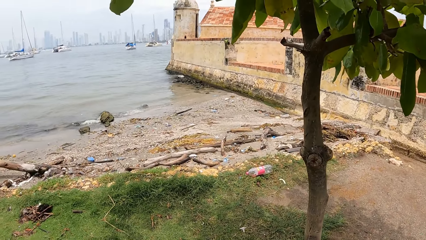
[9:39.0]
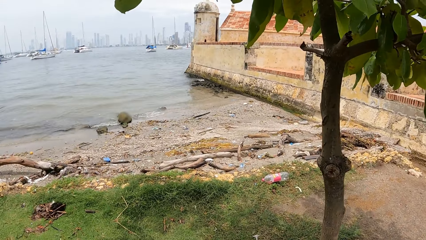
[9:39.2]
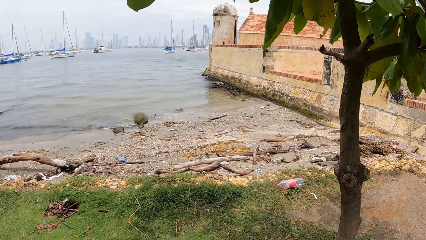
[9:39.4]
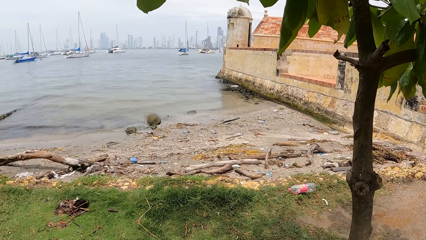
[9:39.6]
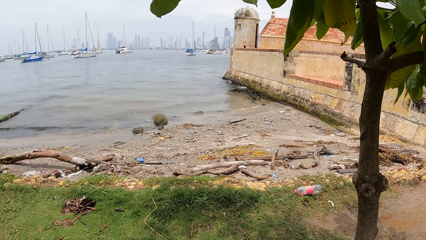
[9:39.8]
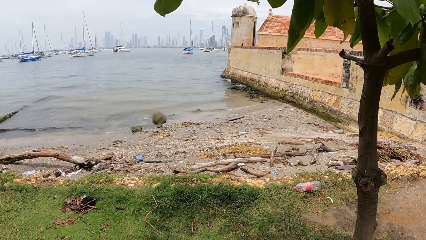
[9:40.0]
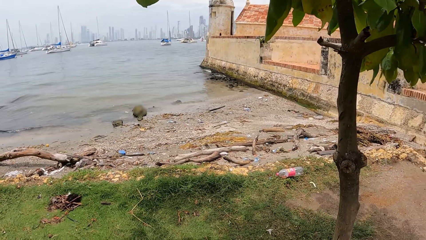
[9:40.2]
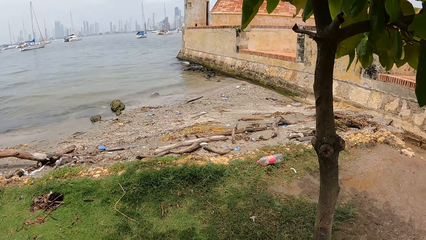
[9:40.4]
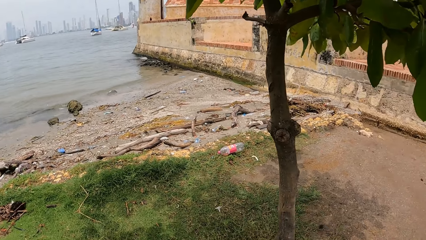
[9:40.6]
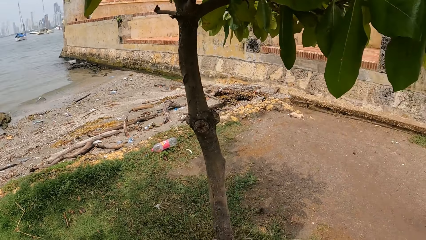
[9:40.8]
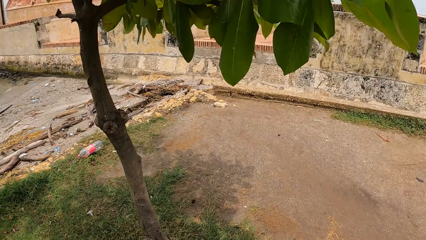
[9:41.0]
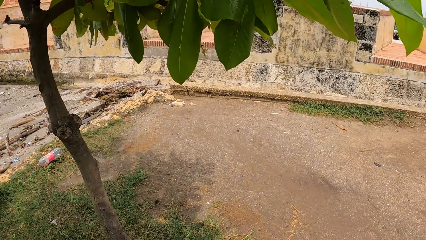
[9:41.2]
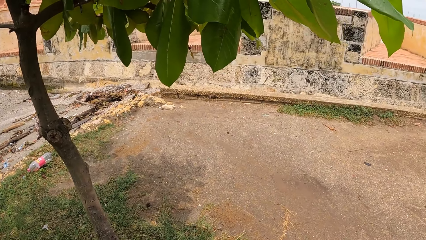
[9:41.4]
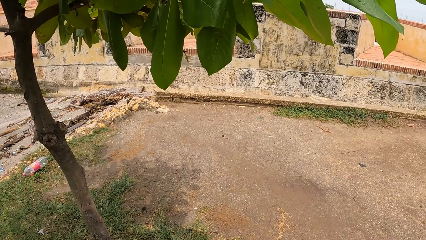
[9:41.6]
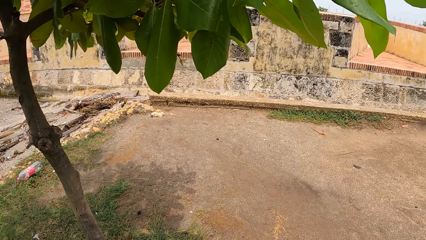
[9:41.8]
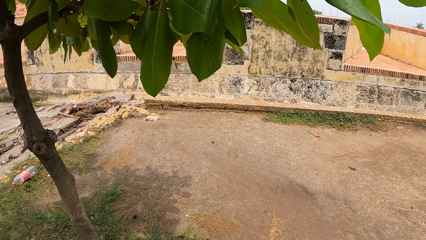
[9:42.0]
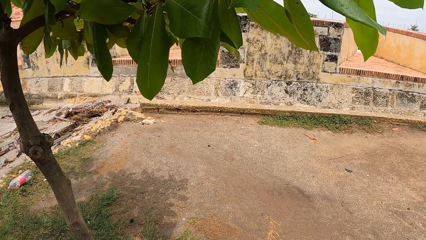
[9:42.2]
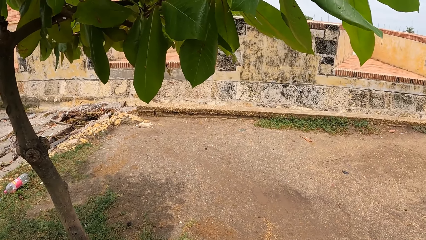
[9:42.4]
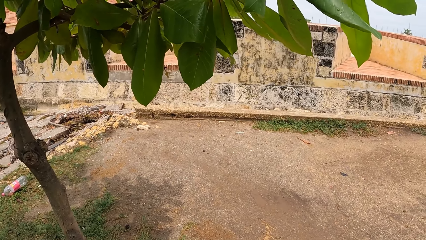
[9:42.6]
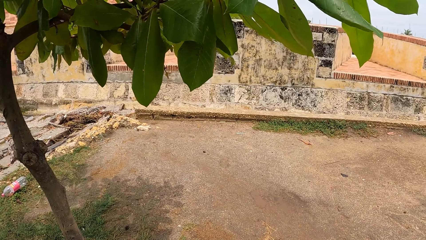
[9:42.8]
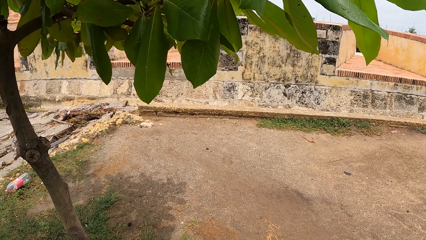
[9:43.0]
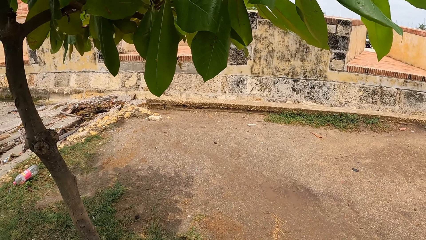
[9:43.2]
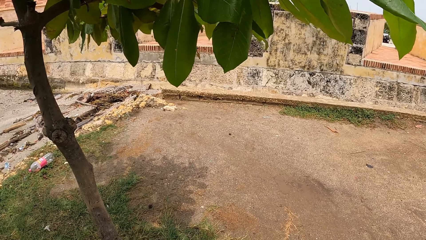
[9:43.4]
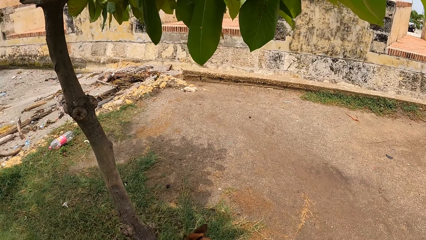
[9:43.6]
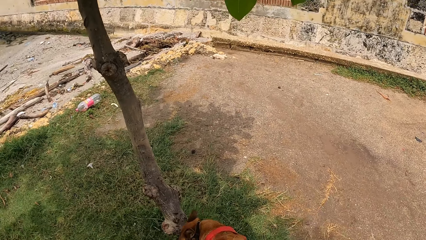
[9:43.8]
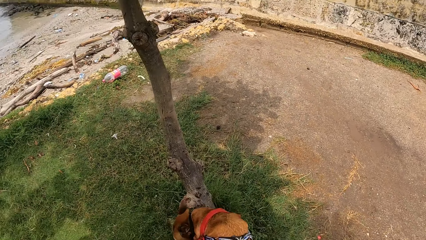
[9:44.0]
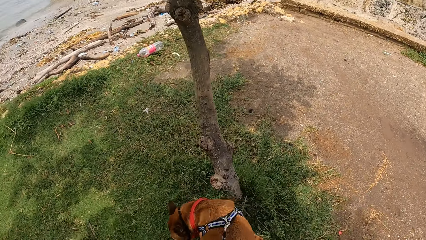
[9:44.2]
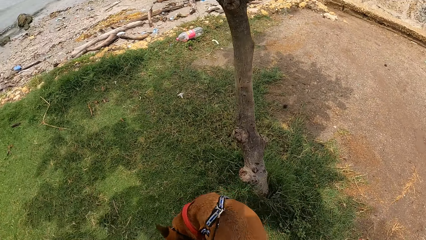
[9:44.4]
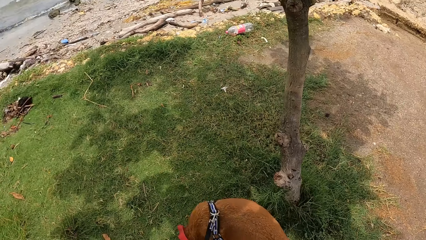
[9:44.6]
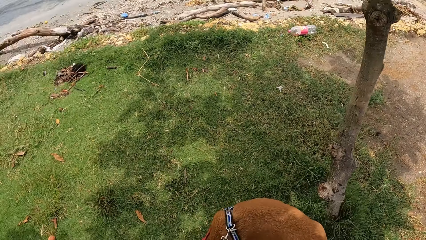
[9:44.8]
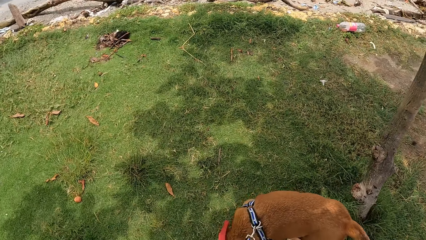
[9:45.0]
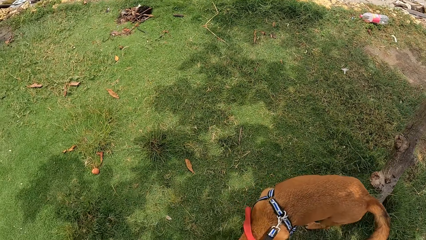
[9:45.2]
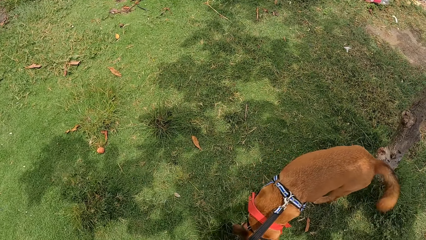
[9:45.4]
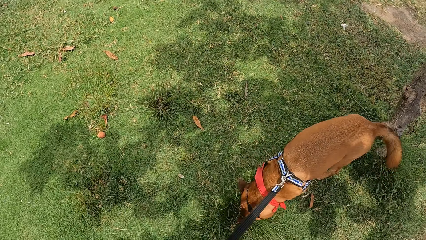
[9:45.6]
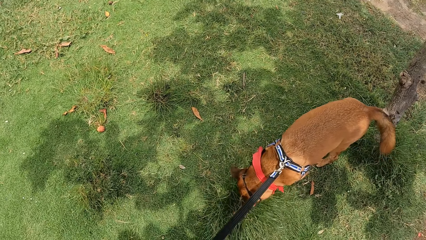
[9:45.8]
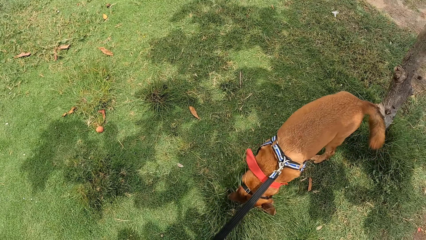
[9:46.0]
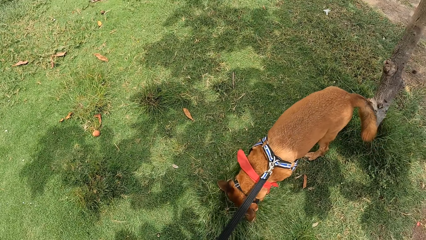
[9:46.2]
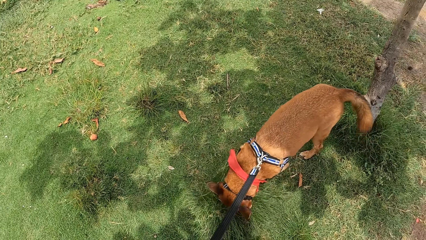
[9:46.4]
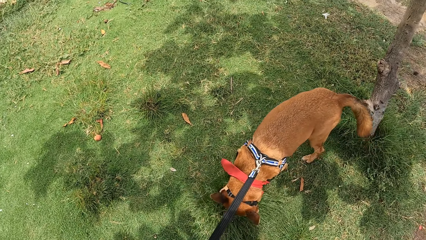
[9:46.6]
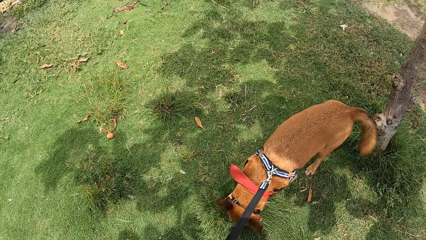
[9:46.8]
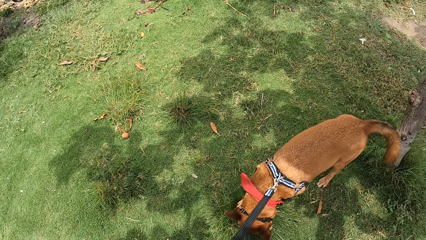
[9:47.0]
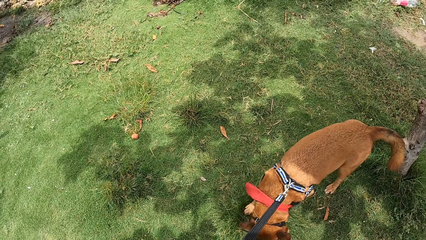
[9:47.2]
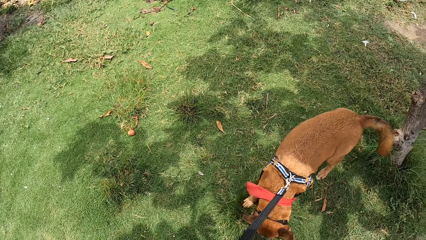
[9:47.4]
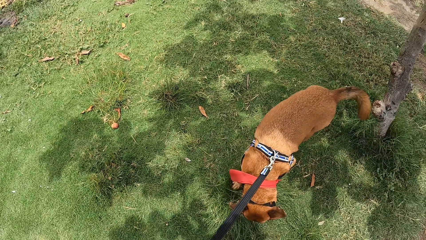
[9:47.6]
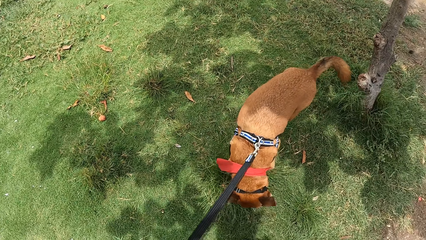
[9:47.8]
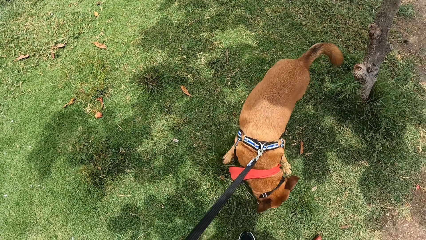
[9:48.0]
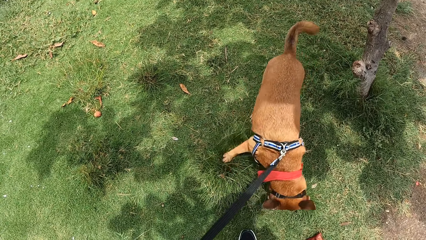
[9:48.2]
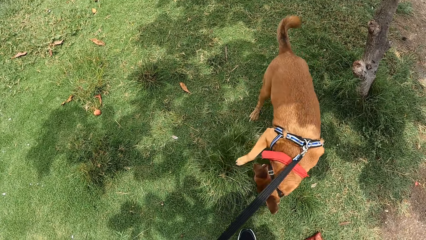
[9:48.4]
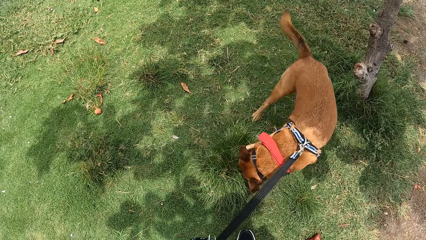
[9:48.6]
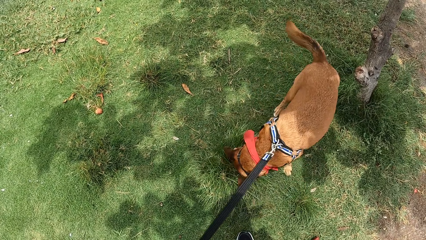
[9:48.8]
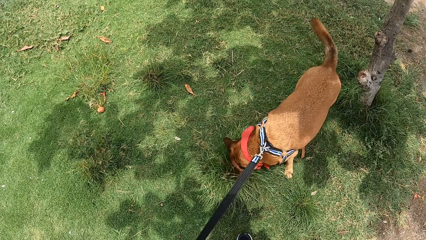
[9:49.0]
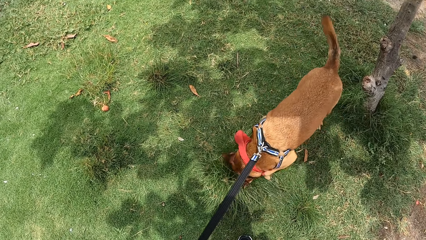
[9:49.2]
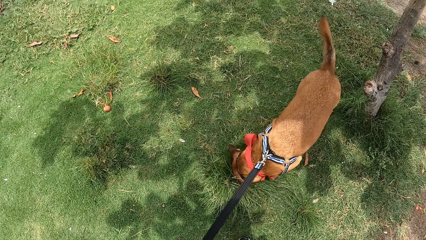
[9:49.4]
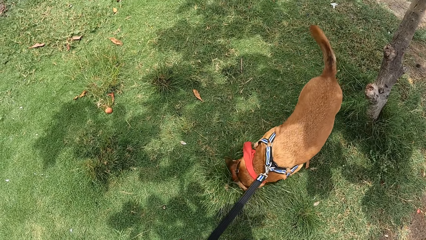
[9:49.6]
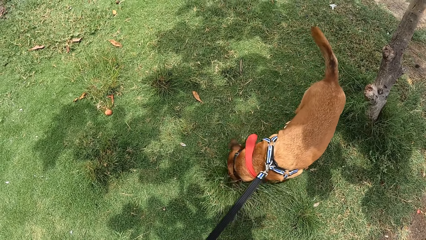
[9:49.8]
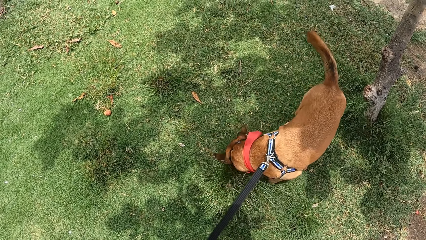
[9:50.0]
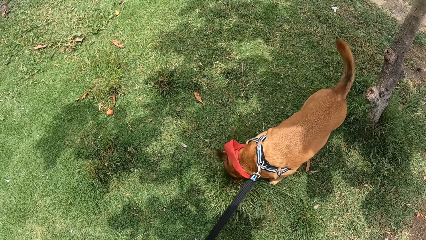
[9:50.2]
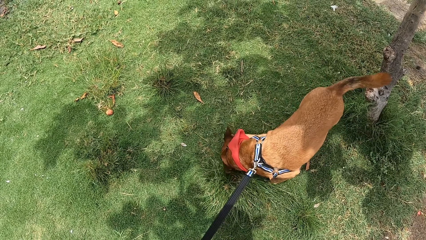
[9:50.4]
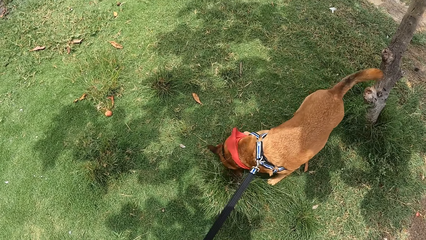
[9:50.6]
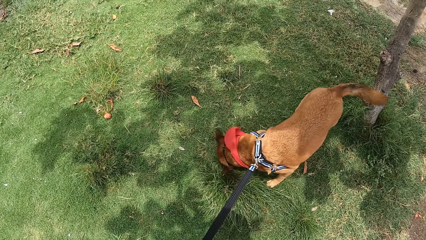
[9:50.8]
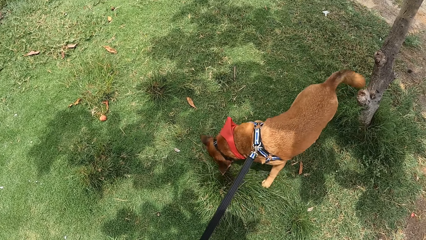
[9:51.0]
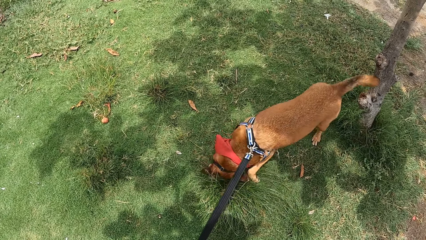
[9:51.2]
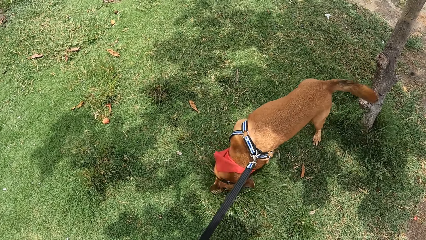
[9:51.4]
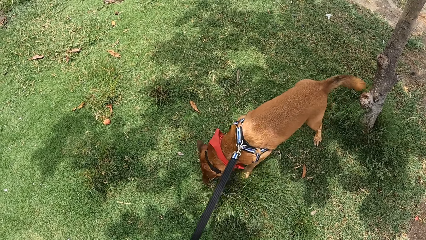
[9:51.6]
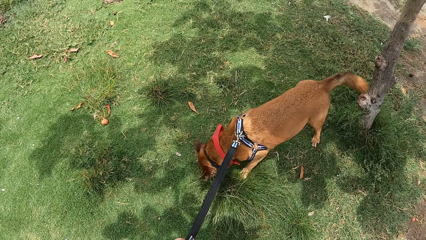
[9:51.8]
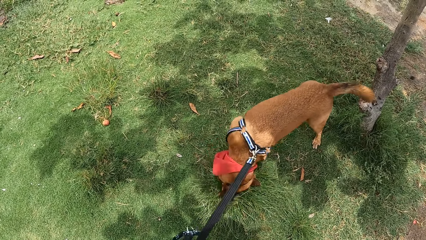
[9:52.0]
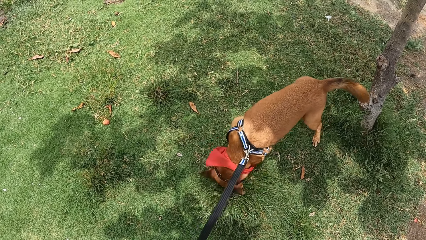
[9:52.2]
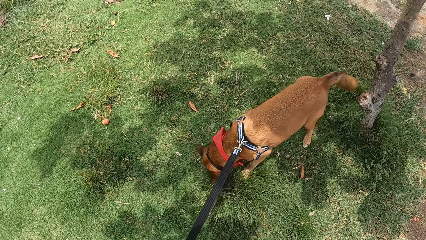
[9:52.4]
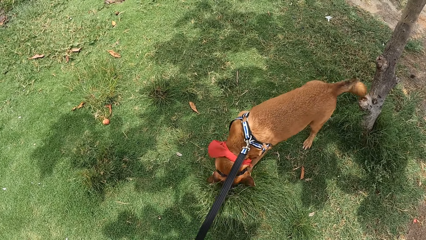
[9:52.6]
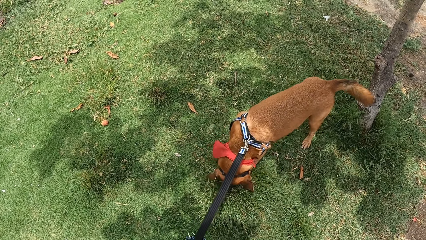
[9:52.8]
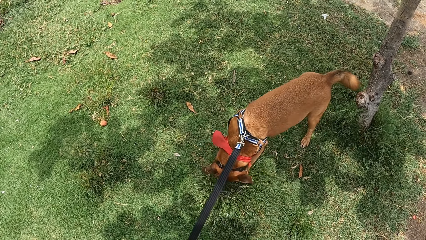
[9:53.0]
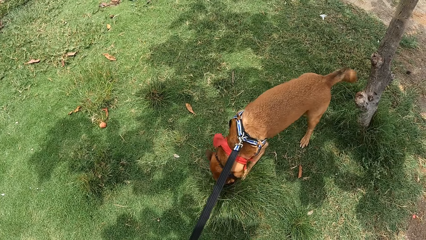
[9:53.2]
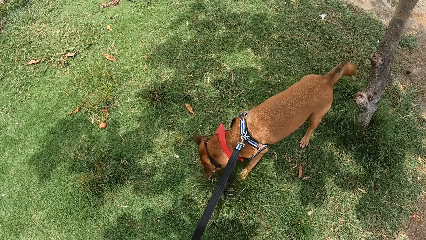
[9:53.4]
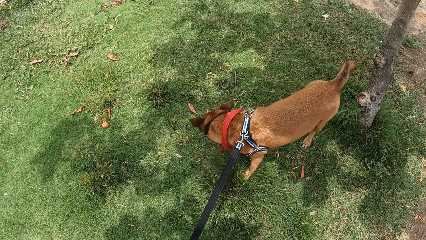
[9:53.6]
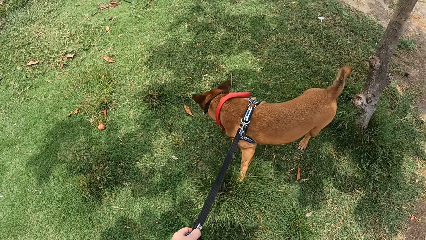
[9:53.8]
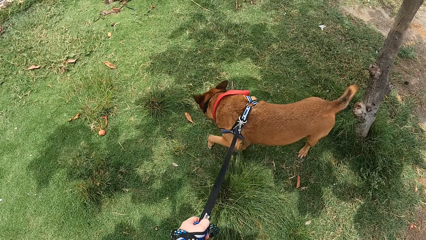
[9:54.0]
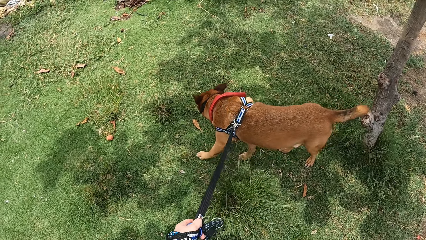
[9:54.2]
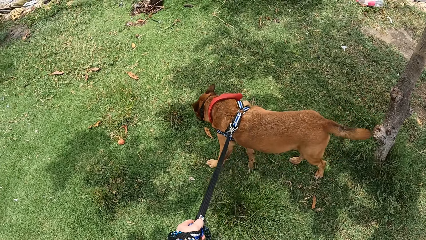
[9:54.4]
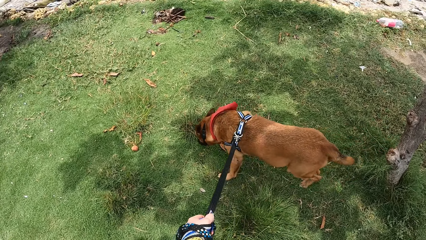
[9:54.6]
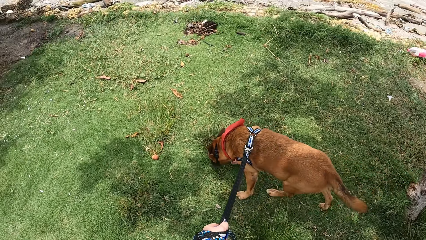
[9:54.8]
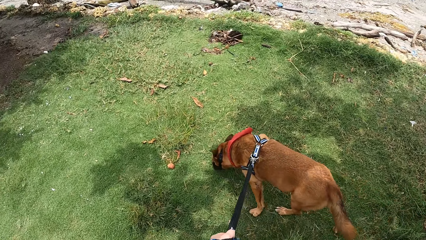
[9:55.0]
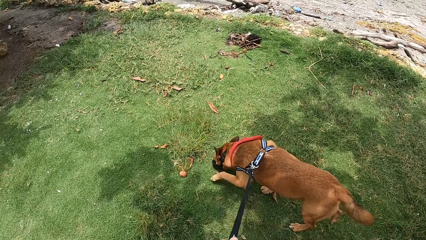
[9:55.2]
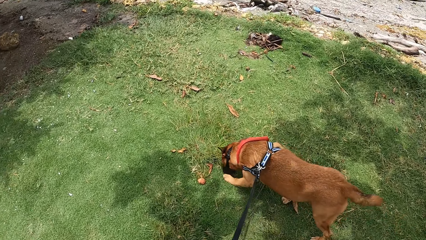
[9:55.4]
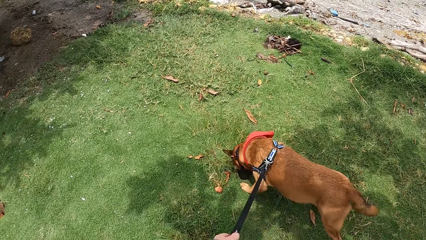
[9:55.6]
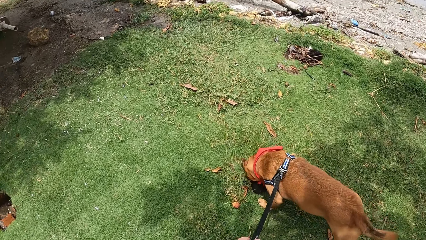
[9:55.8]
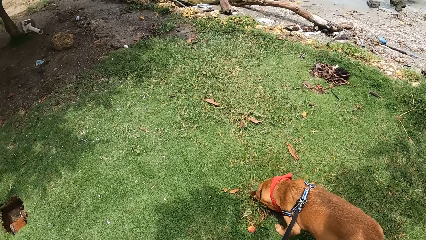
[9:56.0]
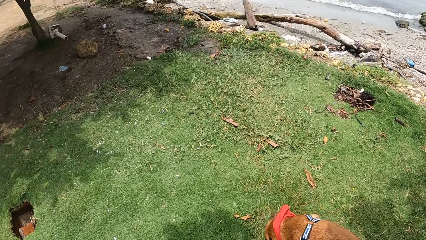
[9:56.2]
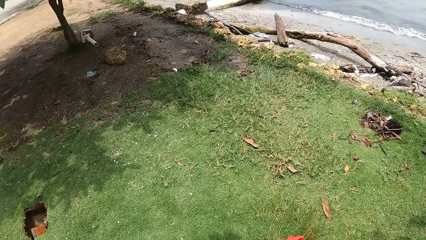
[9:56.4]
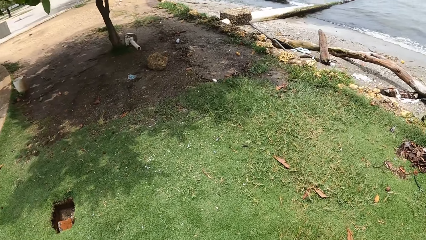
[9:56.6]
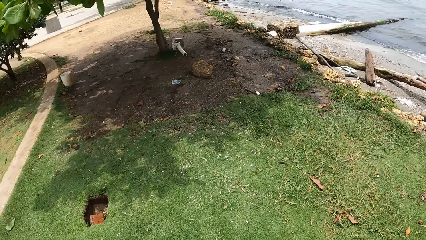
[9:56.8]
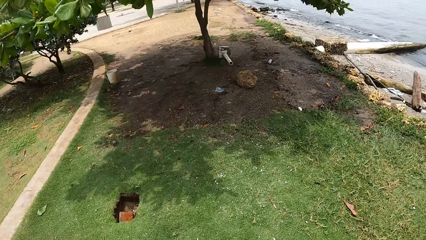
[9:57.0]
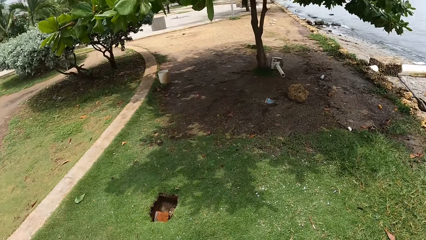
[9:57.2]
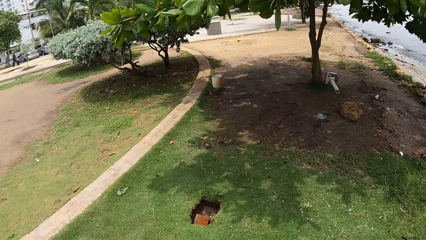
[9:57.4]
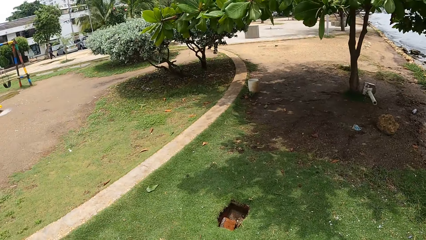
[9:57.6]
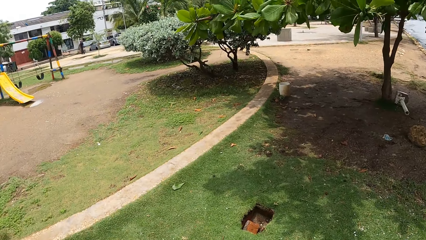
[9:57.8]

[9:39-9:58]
The camera wearer looks around. They move around.
